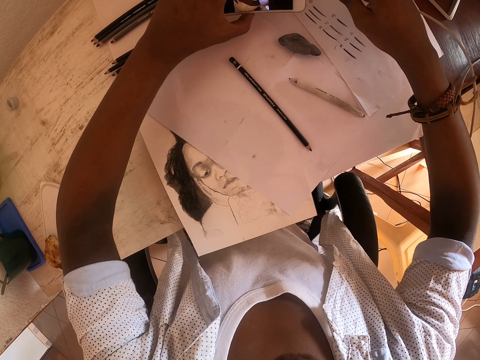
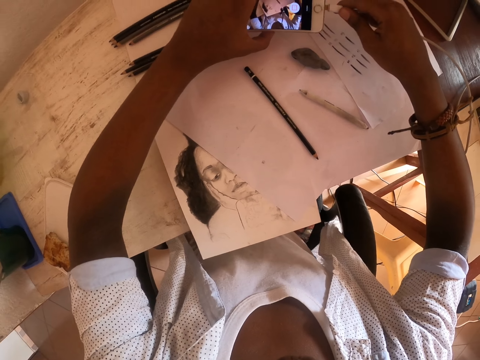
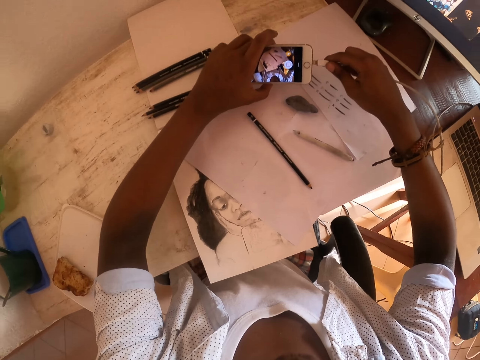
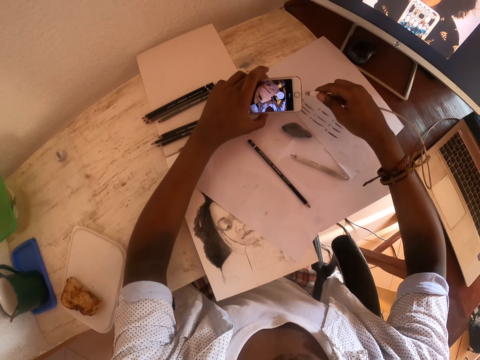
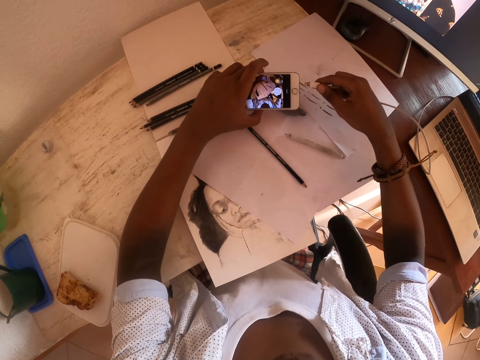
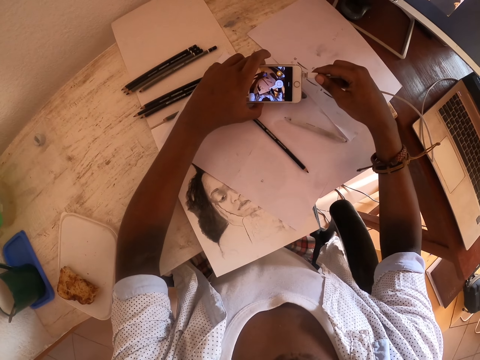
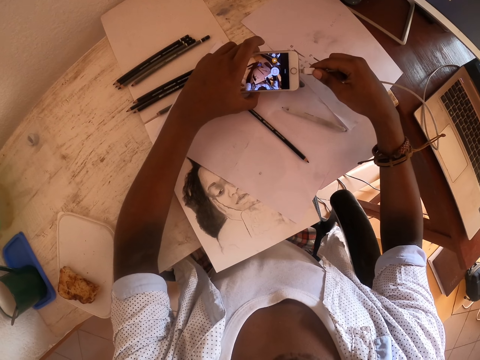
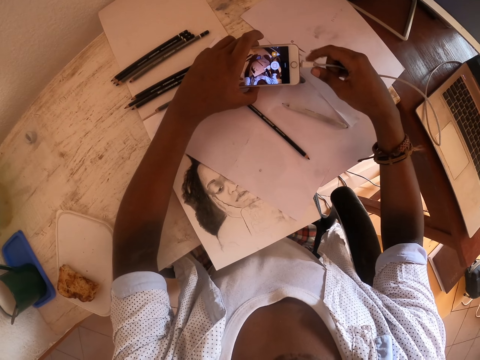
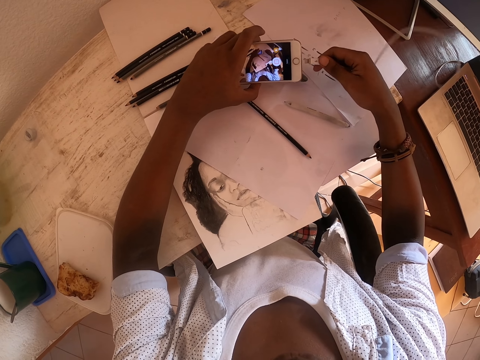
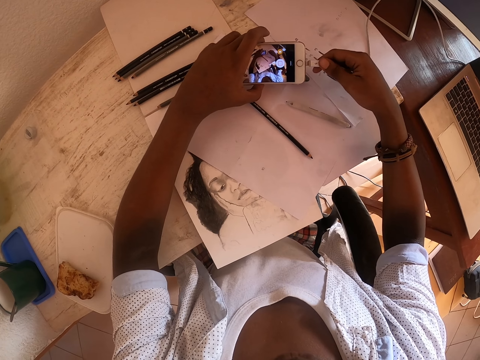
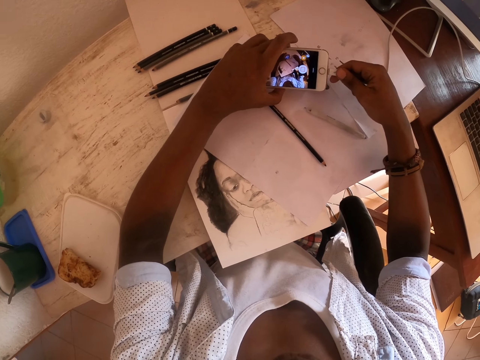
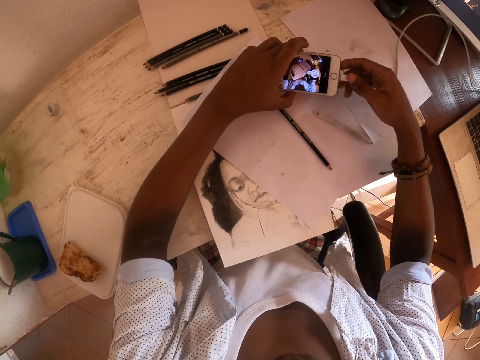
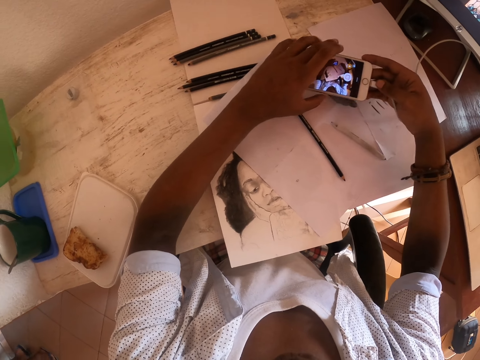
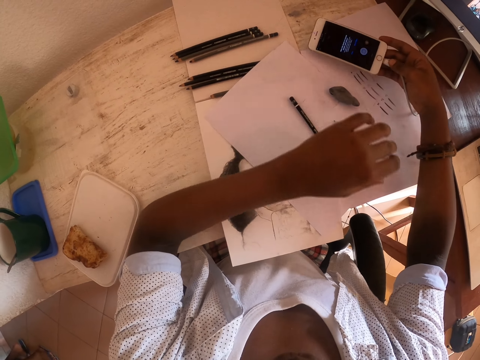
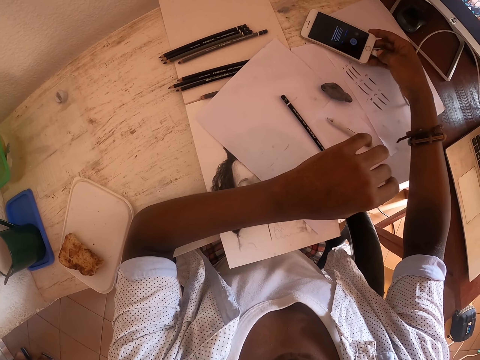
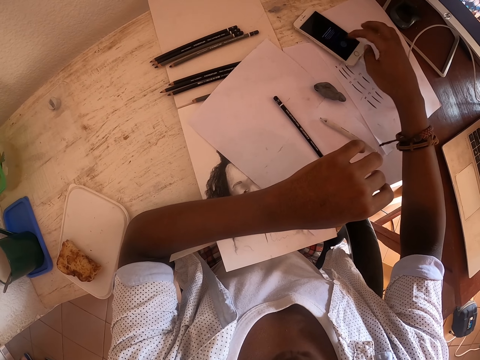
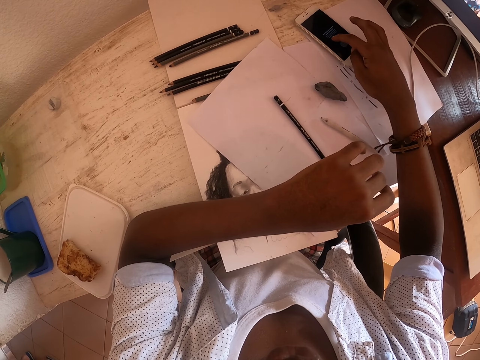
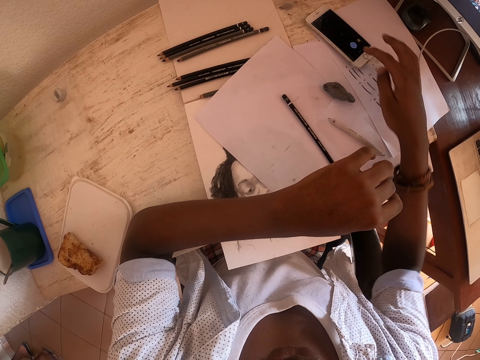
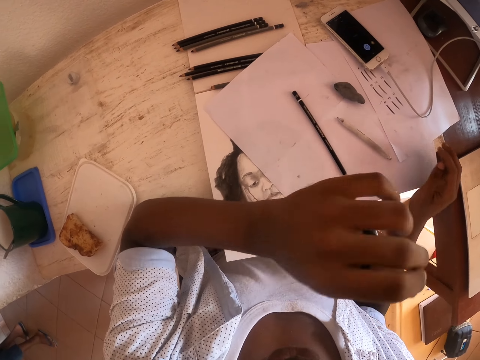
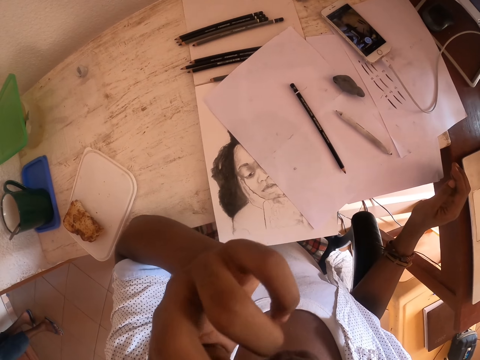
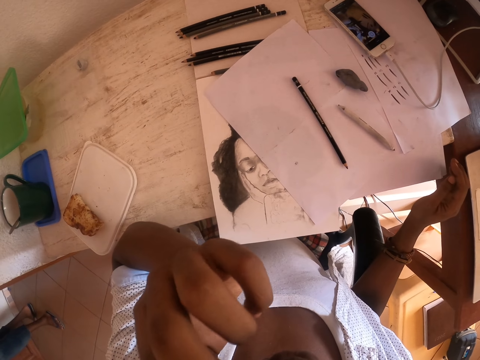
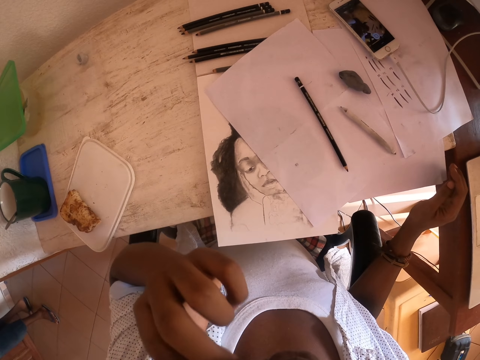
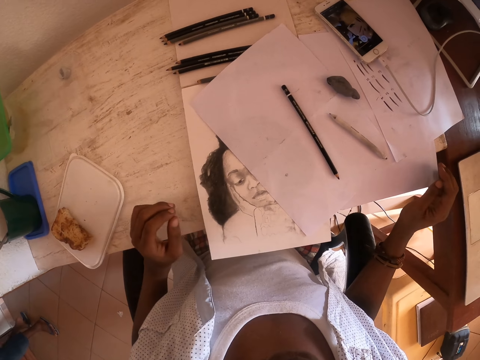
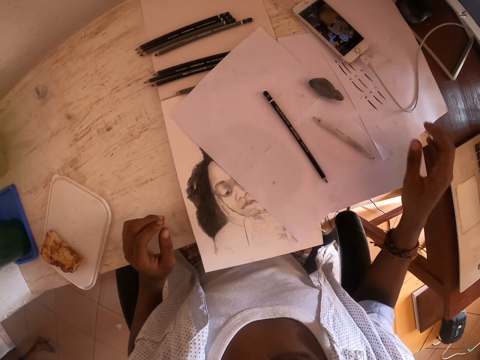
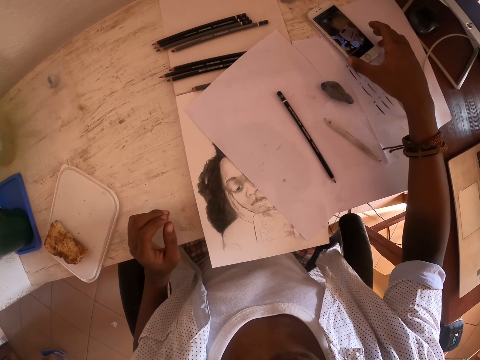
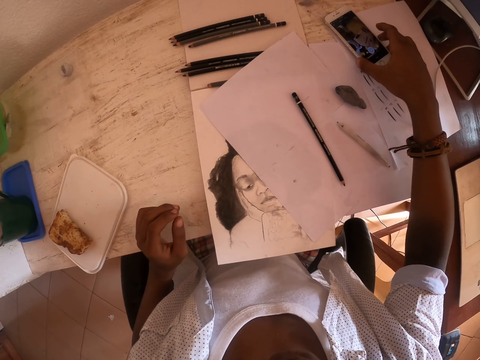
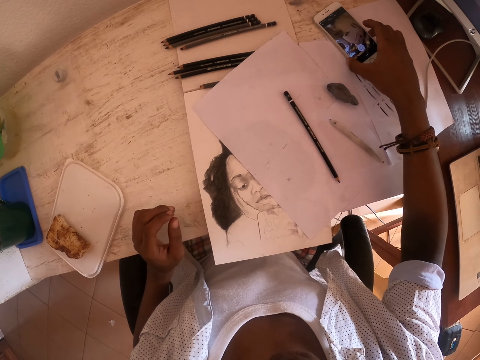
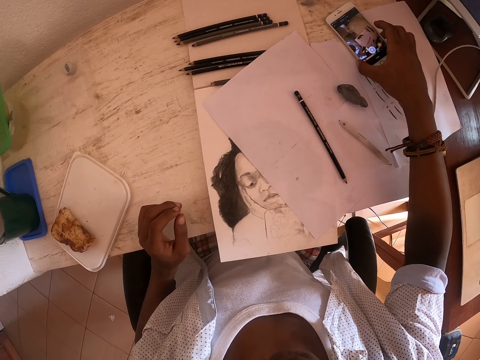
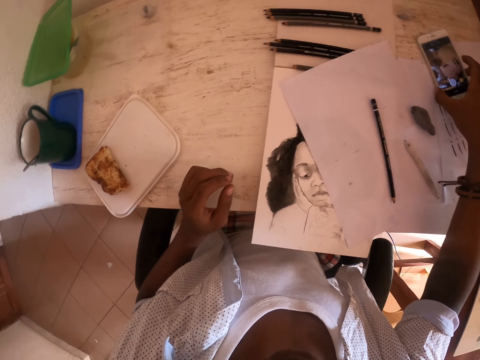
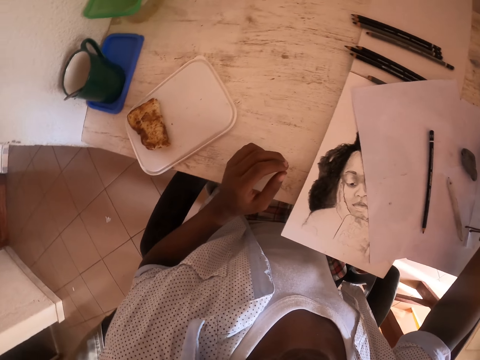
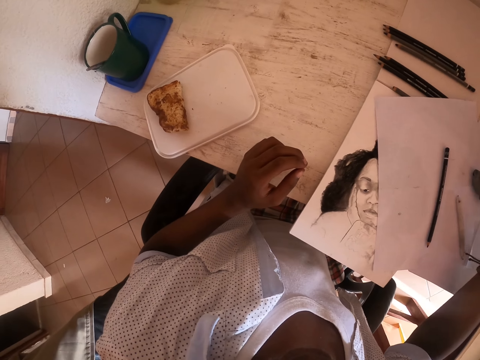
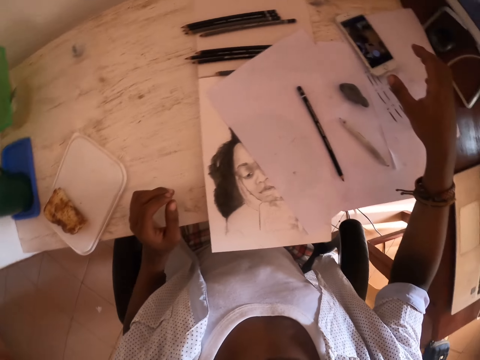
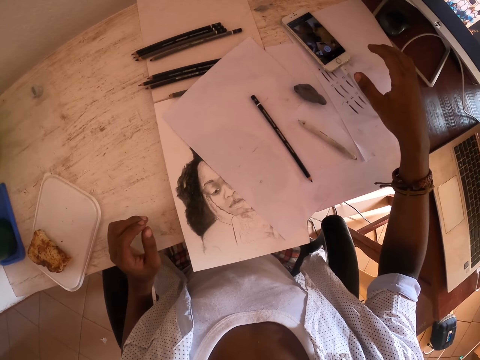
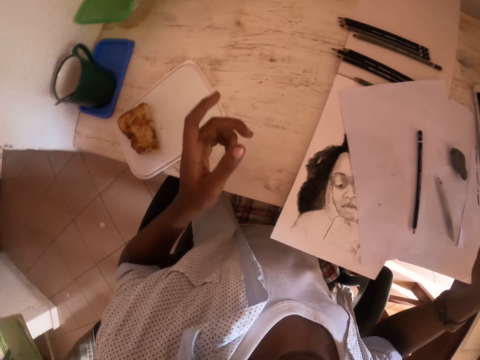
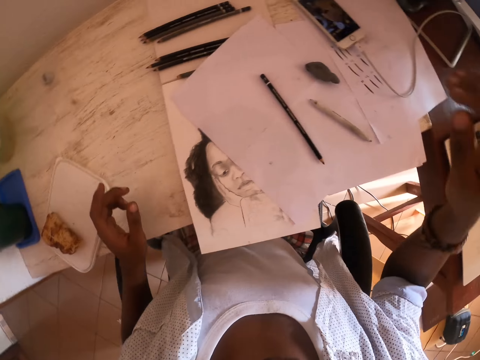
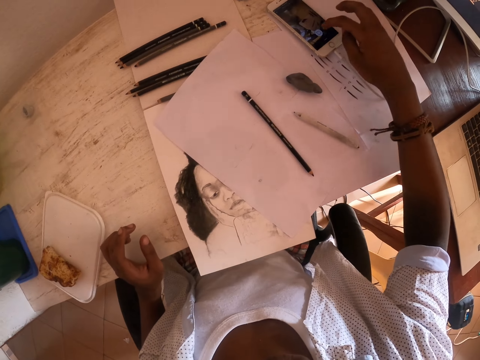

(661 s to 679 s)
The camera wearer fixes the charging cable on the phone. He moves both hands. He inserts the cable on the phone. He turns the cable. He inserts the cable on the phone. He transfers the phone to the right hand. He moves the phone. He places the phone on the table. He operates the phone. He touches the phone with his right hand index finger. He pulls back the right hand. He lifts the left hand. He scratches his face. He drops the left hand. He looks around. He lifts the right hand. He pulls the phone. He lifts up the phone with his right hand. He looks around. He pulls back the right hand. He looks around. He lifts the left hand. He moves the right hand.
